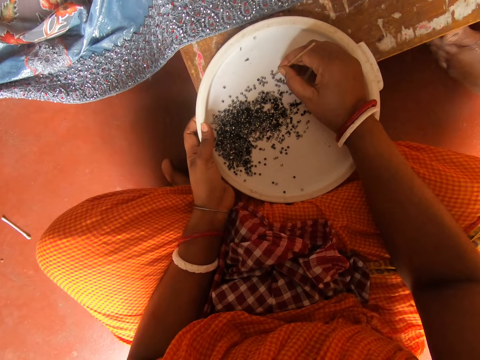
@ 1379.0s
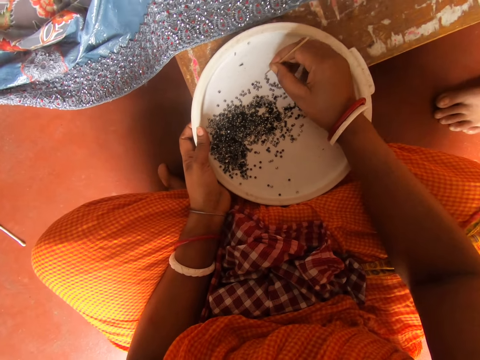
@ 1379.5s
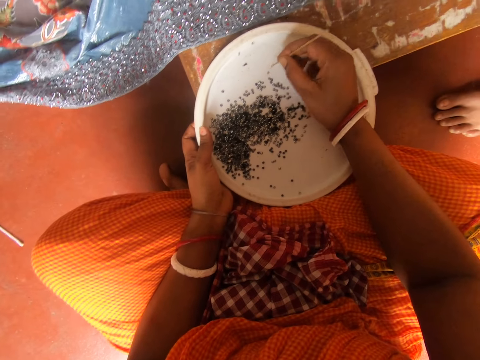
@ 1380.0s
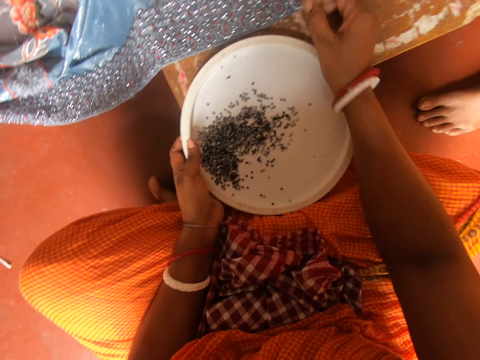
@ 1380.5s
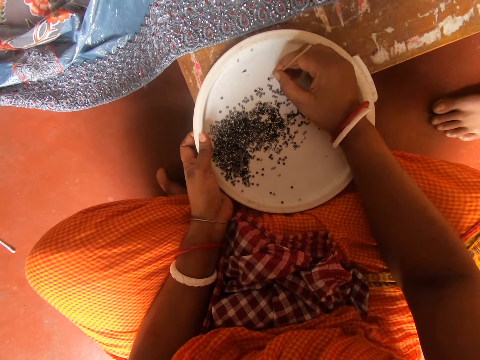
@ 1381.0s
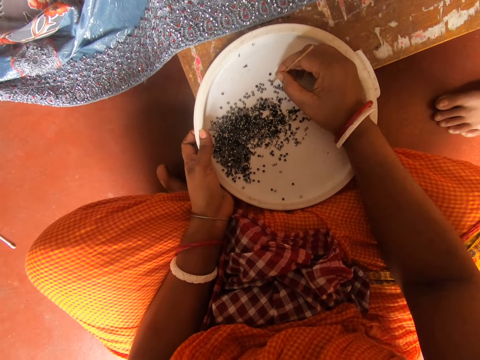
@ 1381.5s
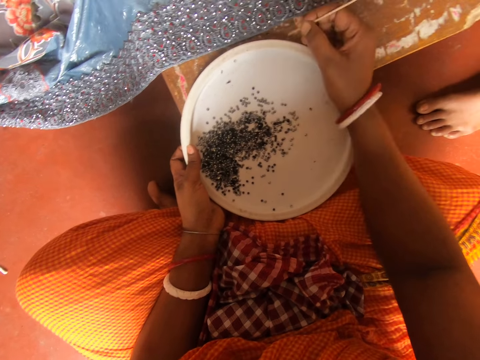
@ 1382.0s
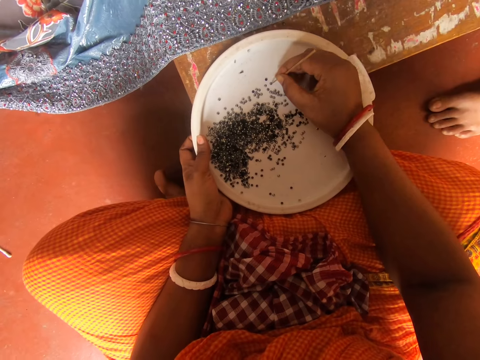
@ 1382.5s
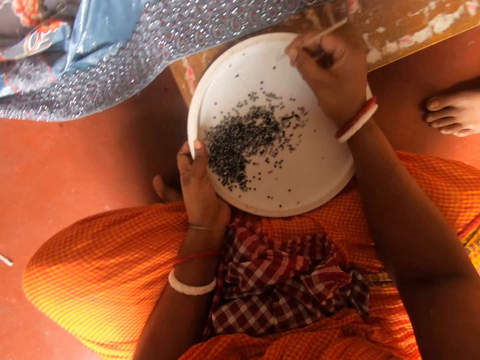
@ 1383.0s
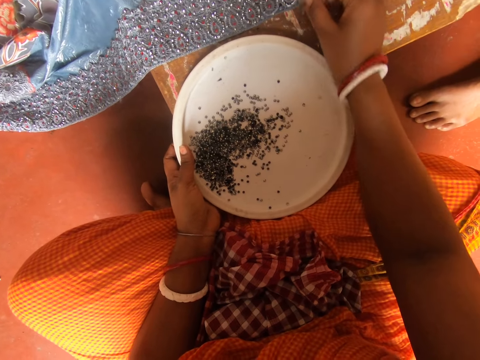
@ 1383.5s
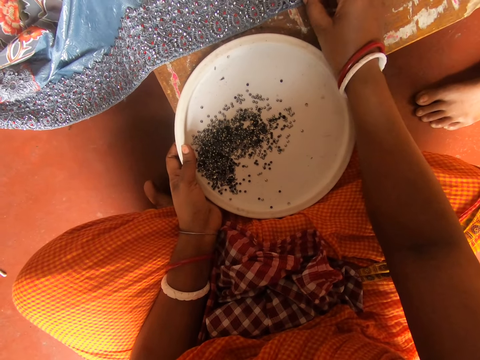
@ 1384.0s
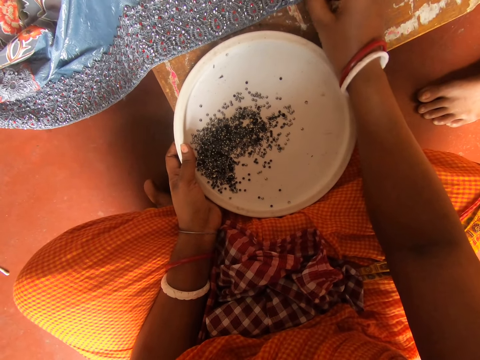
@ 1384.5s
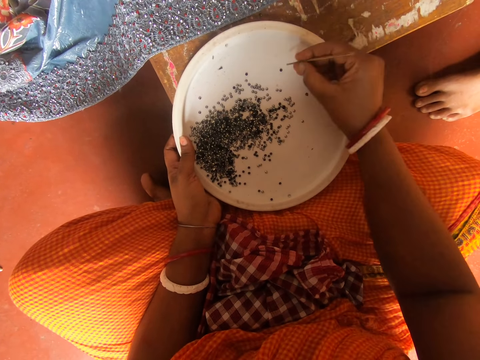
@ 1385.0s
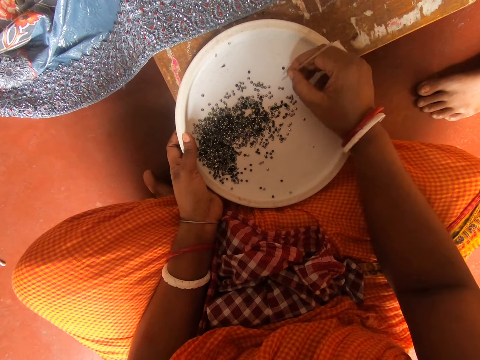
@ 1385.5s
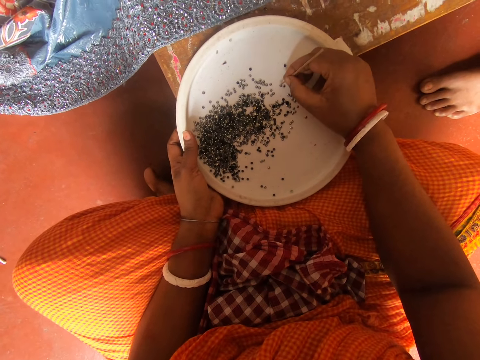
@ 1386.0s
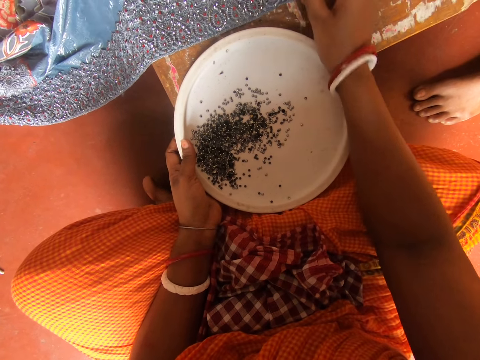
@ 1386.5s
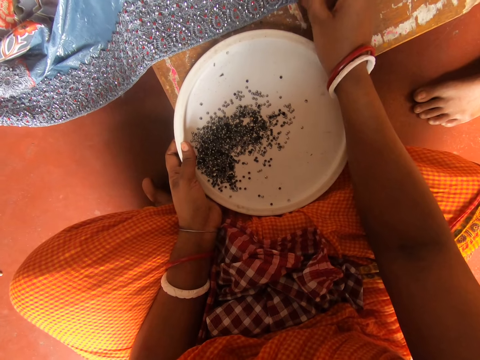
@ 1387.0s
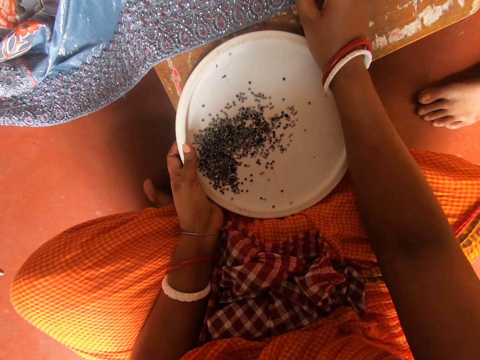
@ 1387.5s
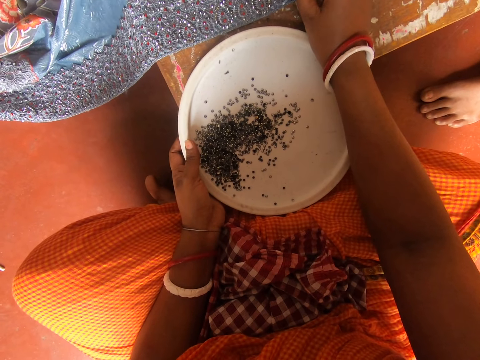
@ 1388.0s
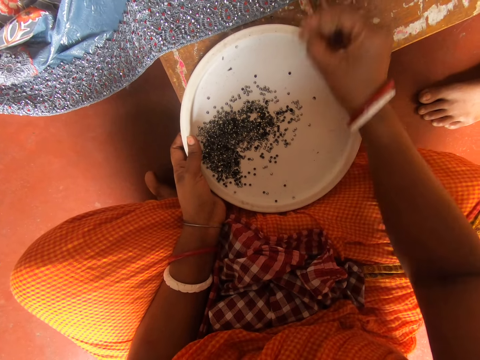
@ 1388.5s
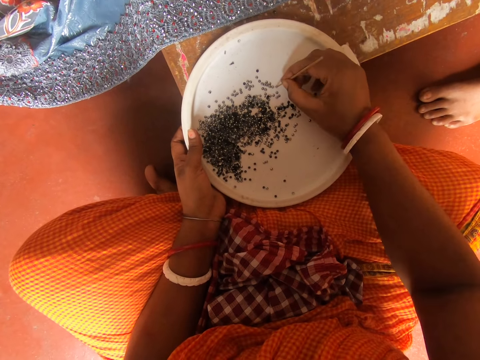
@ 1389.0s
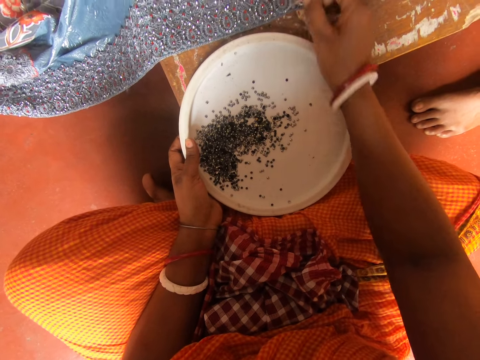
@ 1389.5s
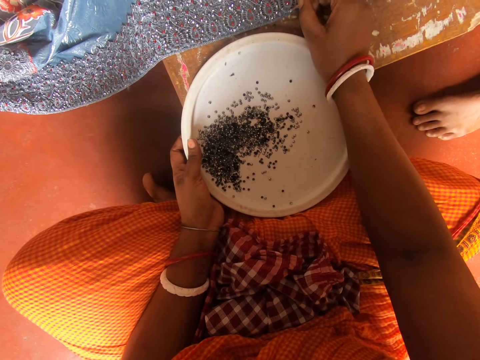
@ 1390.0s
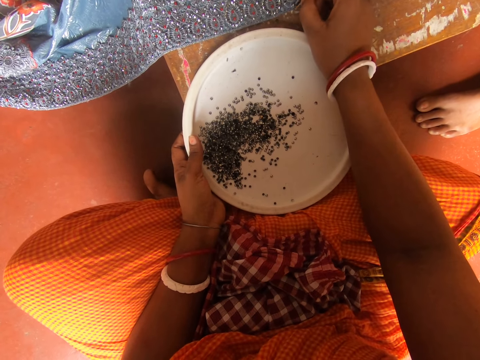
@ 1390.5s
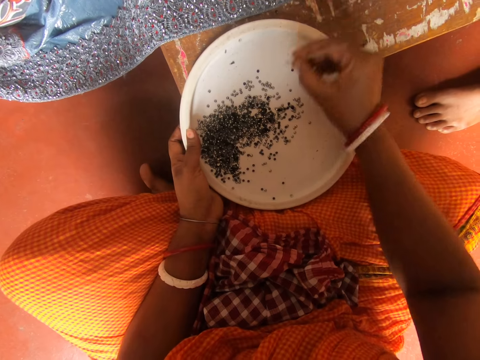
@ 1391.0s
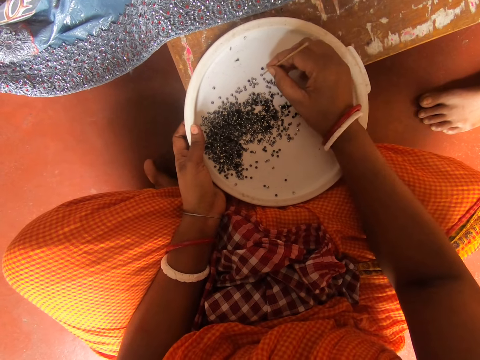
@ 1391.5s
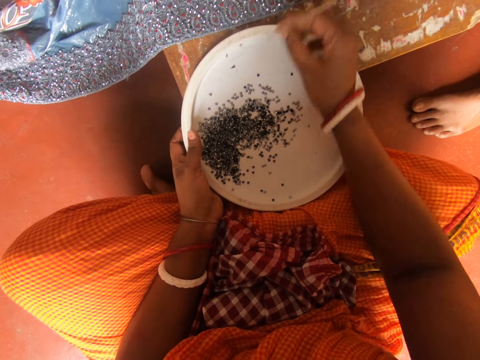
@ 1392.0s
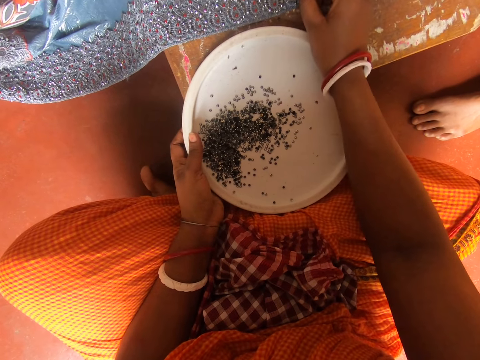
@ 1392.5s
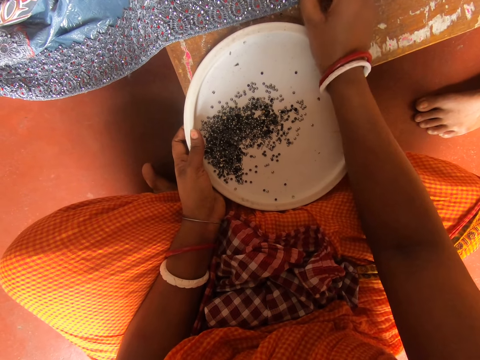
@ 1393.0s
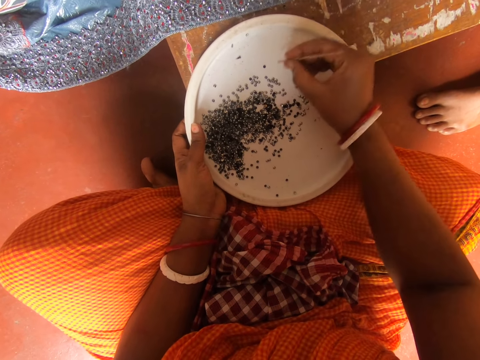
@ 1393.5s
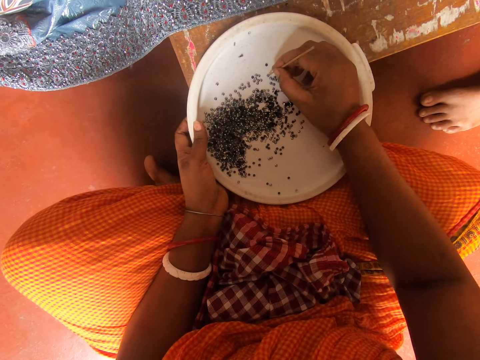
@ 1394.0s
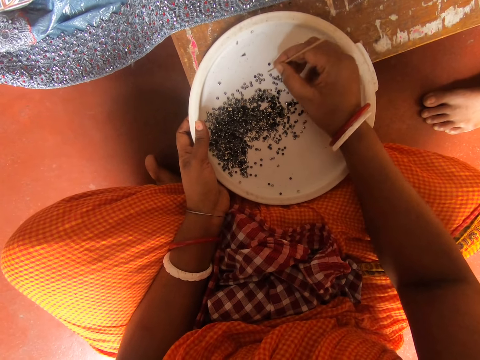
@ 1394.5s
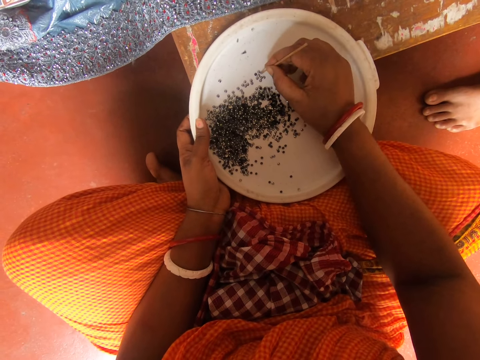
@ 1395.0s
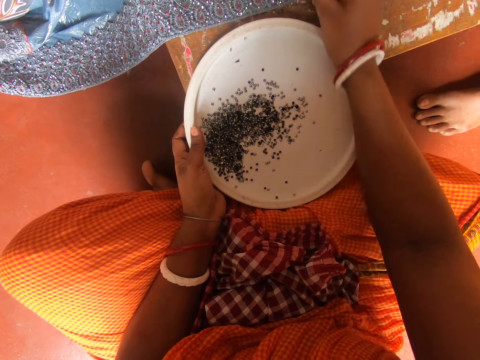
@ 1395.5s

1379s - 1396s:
The camera wearer picks something on the lid with a piece of metal. They move their hand. They attach beads on the fabric with a pin. They pick something on the lid with the piece of metal. They fix something on the cloth. They pick something on the lid with the piece of metal. They fix something on the cloth. They pick something on the lid with the piece of metal. They fix something on the cloth. They pick something on the lid with the piece of metal. They fix something on the cloth. They pick something on the lid with the piece of metal.

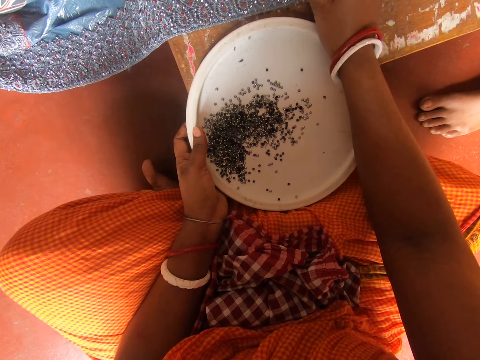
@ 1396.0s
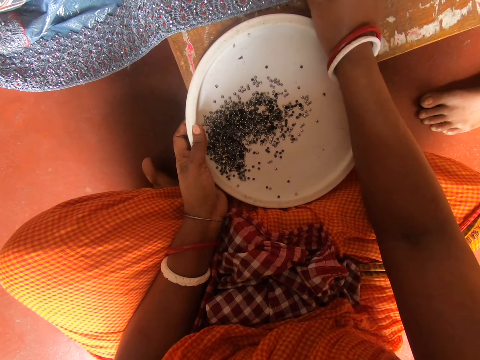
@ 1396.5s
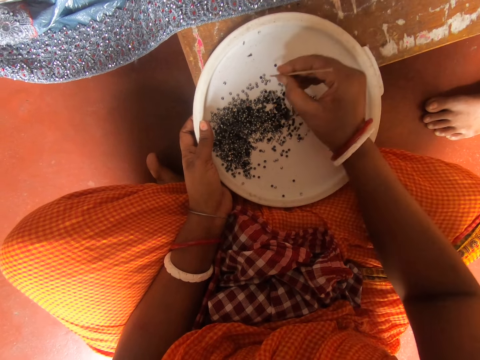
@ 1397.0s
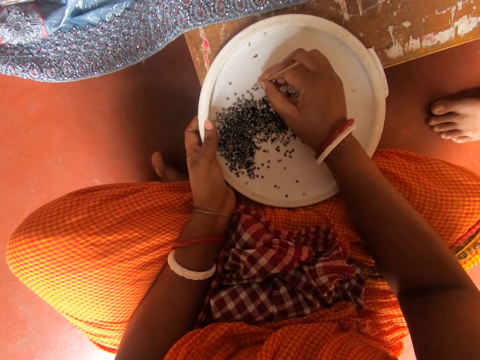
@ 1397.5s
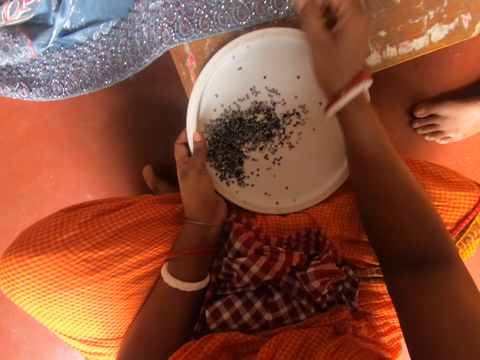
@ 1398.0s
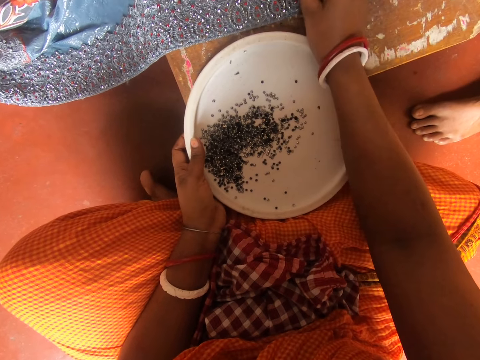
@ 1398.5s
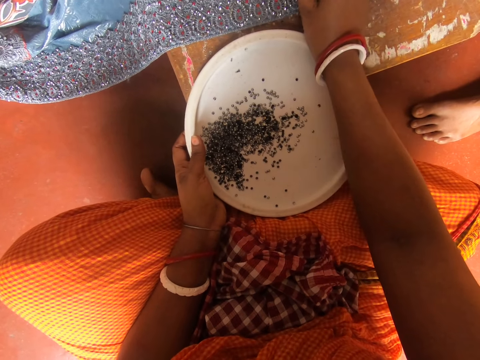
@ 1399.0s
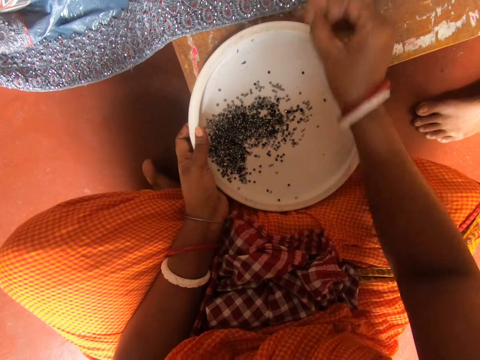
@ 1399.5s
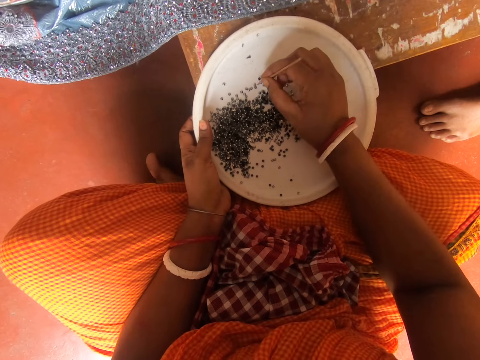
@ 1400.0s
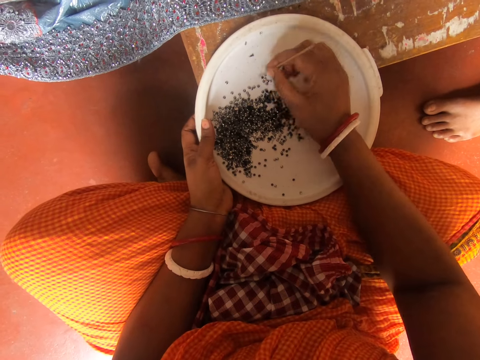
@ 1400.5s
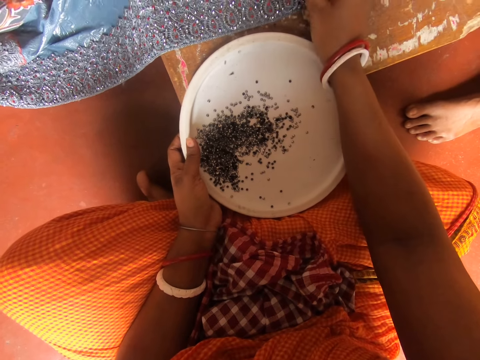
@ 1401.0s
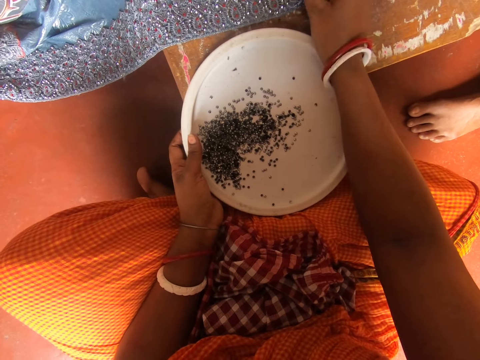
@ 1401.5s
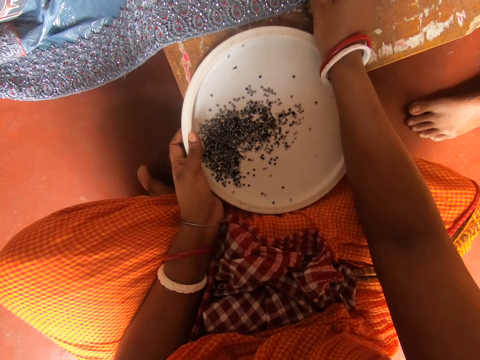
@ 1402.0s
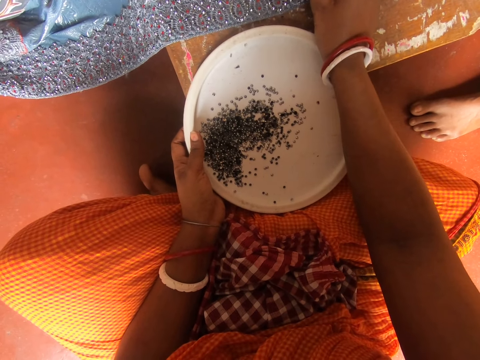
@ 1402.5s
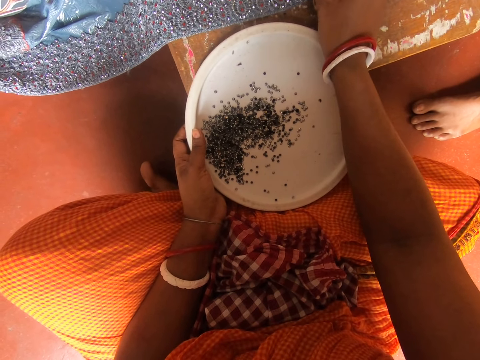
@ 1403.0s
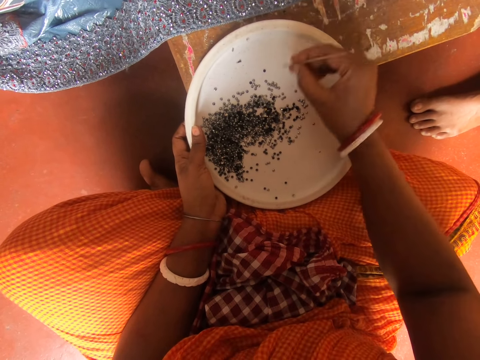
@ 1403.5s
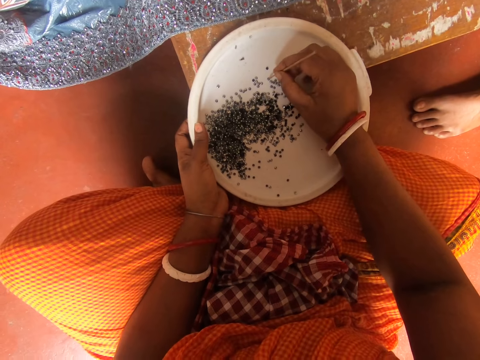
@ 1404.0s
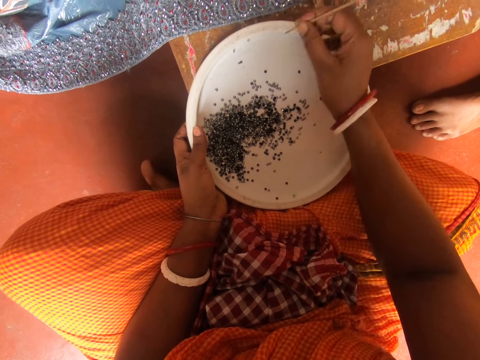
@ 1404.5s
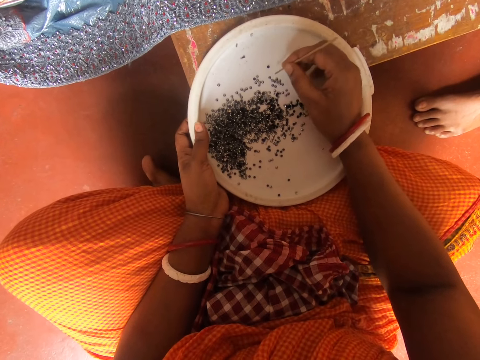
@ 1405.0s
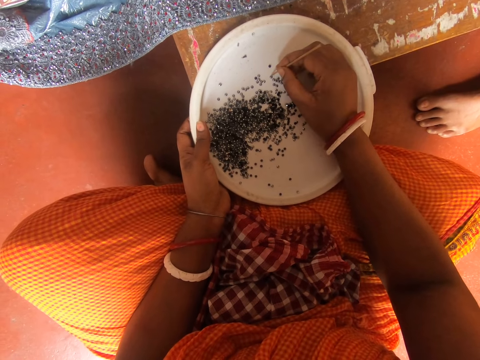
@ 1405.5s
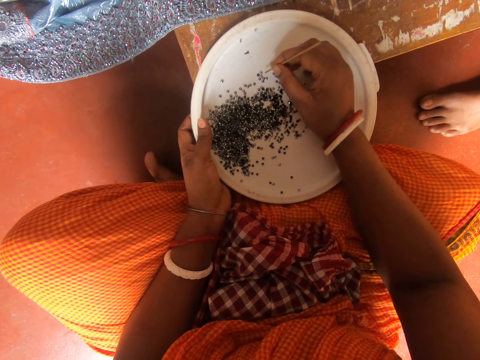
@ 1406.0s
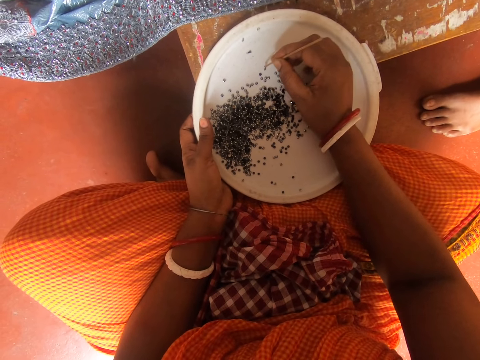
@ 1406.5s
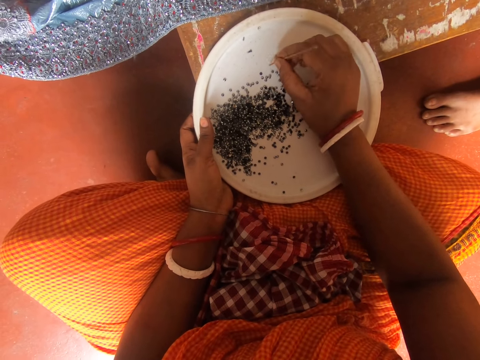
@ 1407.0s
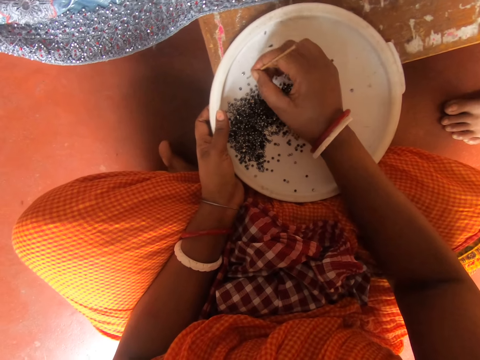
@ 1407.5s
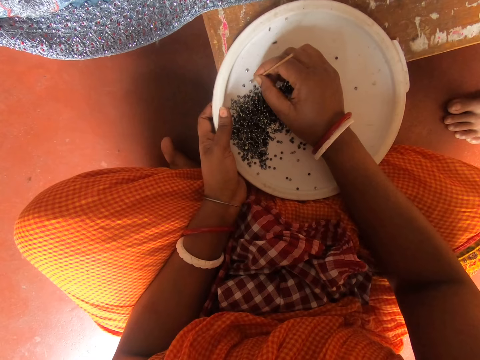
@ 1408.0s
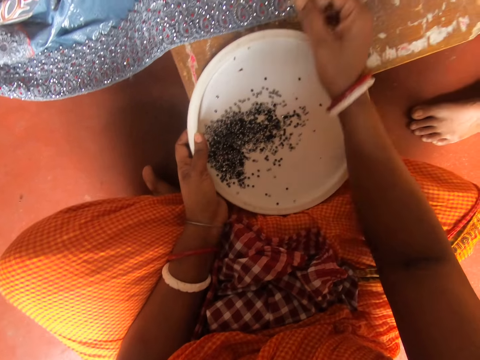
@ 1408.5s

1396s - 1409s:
The camera wearer fixes something on the cloth. They pick something on the lid with a piece of metal. They fix something on the cloth. They pick something on the lid with the piece of metal. They fix something on the cloth. They pick something on the lid with the piece of metal. They move their hand. They pick something on the lid with the piece of metal. They drop something on the lid with the piece of metal. They pick something on the lid with the piece of metal.
